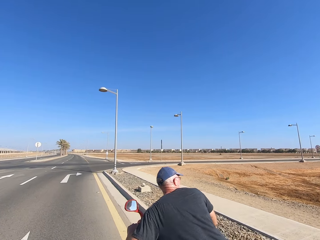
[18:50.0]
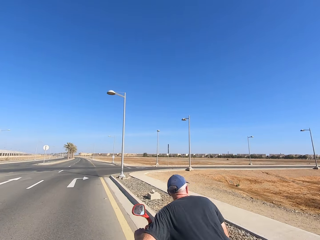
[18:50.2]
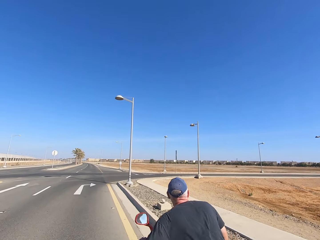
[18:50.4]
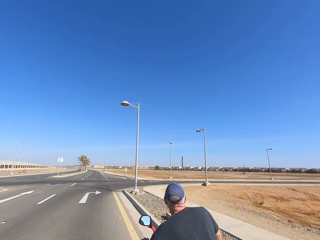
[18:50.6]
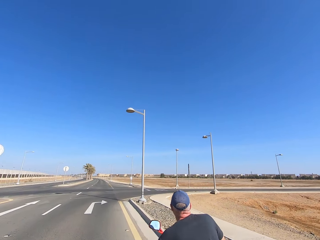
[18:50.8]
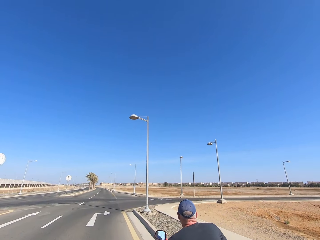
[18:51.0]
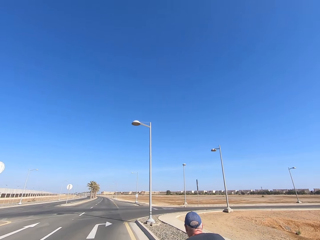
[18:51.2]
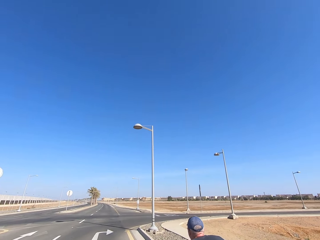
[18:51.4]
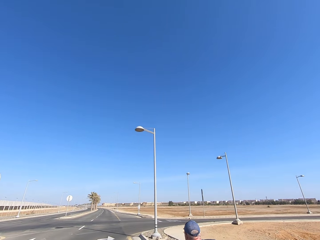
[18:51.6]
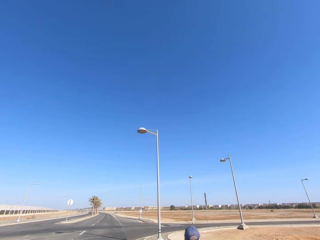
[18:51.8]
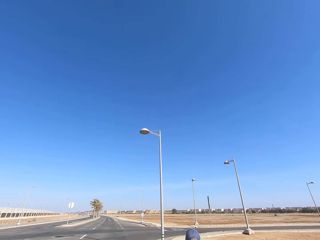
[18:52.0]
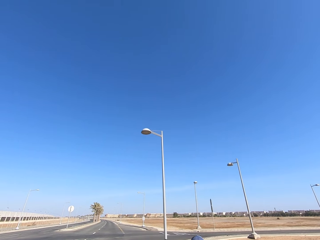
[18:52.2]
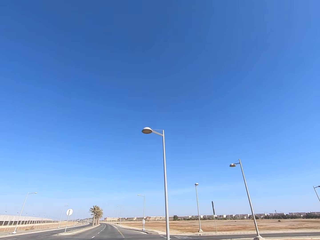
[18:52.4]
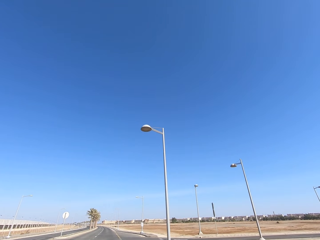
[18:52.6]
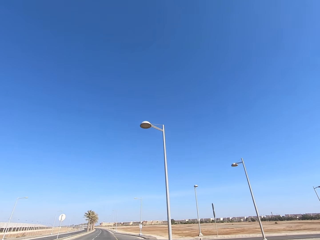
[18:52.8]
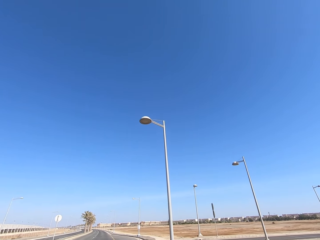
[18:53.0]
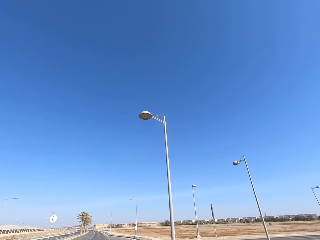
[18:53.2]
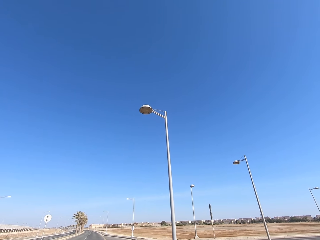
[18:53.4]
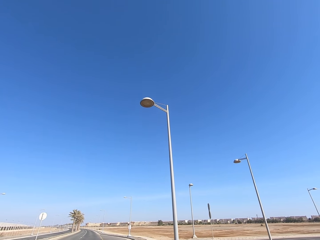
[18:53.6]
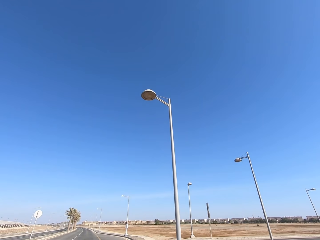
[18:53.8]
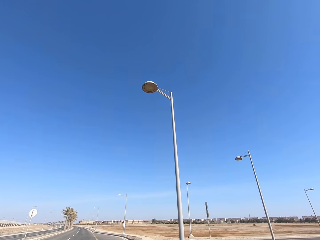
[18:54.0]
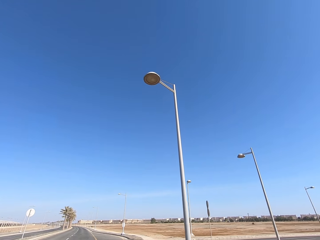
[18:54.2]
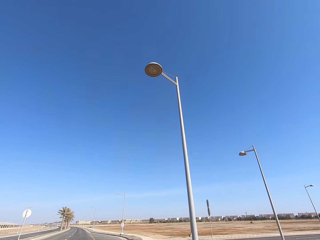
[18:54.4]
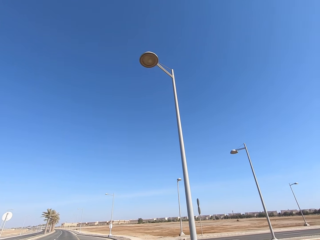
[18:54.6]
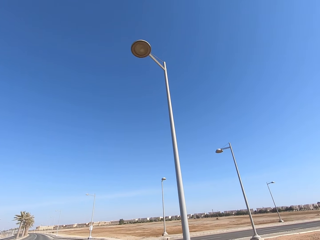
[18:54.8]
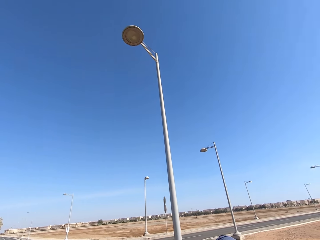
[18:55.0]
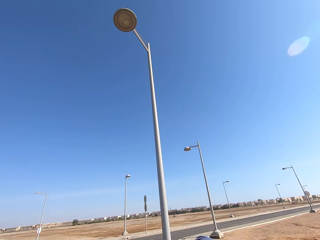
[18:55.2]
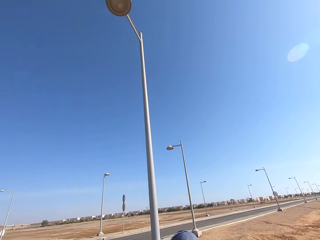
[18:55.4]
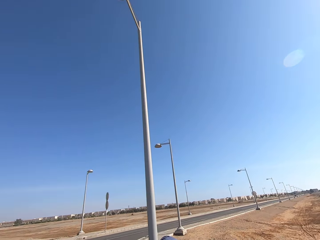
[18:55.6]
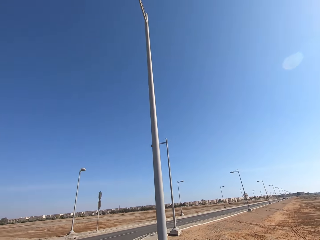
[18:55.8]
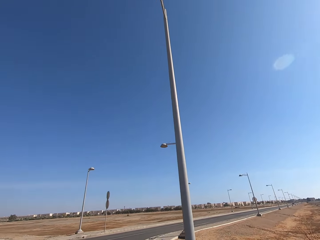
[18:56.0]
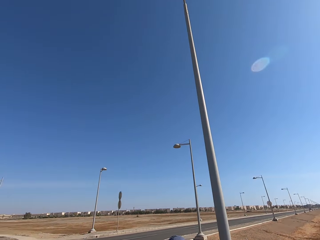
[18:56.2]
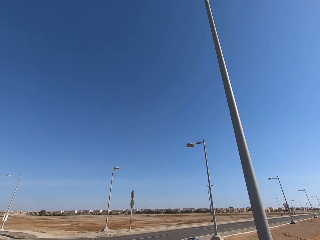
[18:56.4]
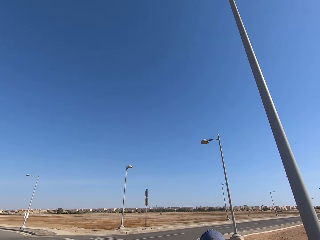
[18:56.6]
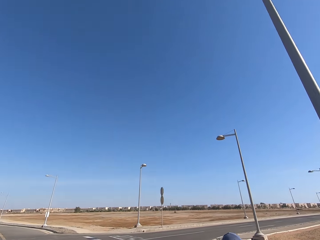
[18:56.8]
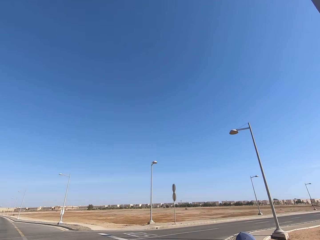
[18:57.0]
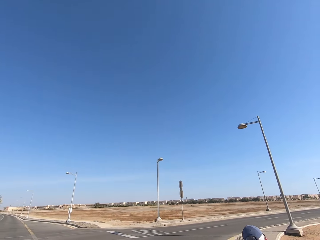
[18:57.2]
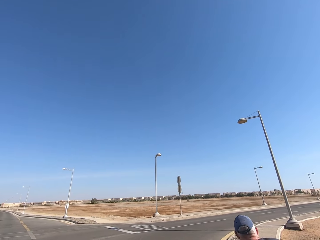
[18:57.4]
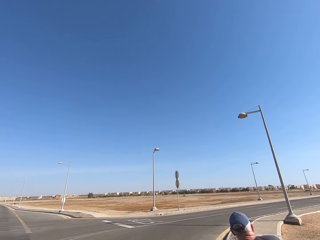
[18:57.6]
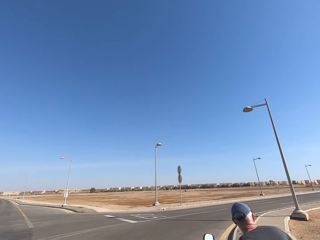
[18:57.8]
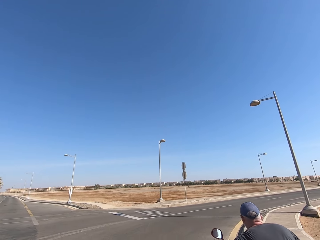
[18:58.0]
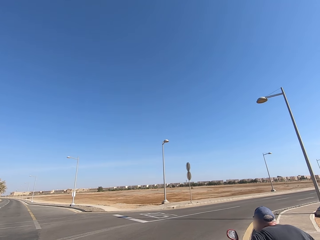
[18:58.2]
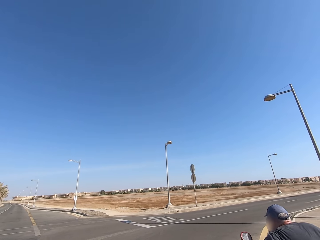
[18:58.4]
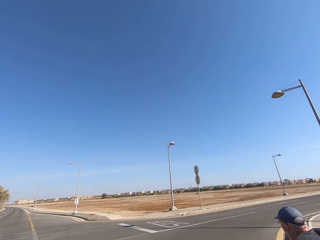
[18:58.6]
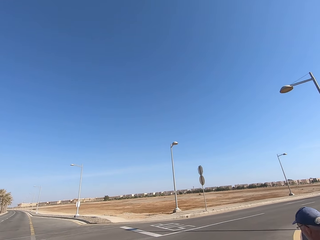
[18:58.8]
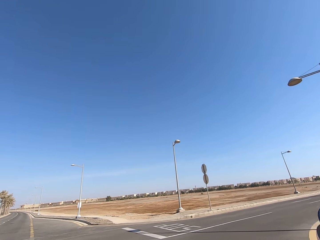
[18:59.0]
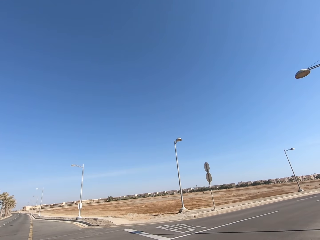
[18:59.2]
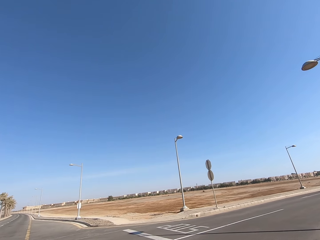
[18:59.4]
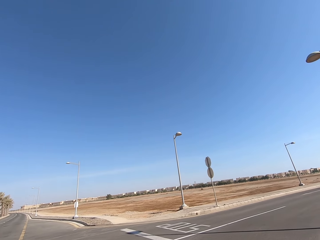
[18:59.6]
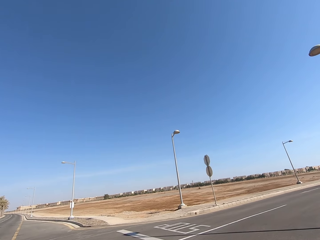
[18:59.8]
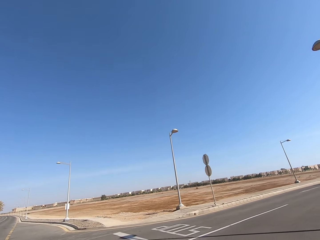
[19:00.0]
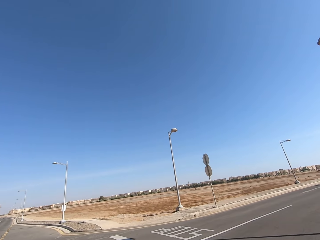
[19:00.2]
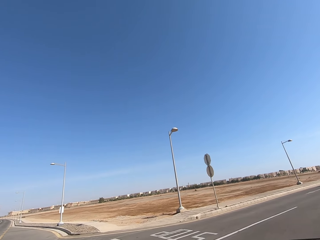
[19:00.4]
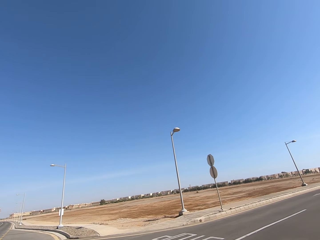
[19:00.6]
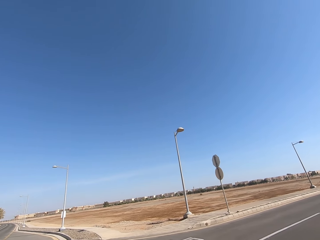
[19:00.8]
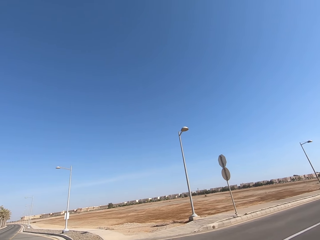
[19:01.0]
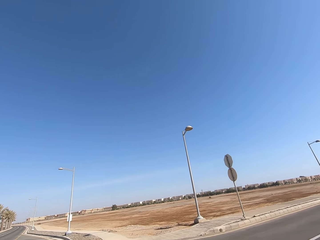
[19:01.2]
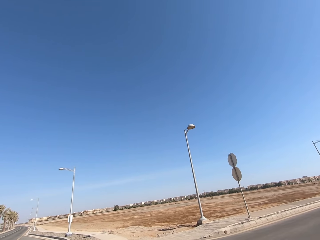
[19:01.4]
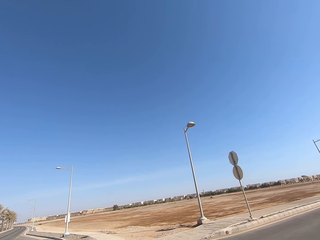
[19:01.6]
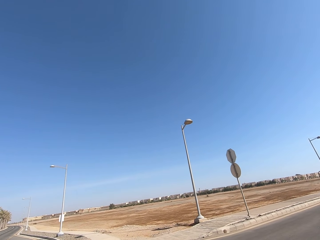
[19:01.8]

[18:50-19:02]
The camera wearer looks up. They look at the road.

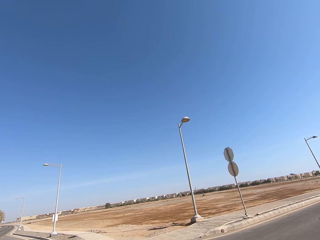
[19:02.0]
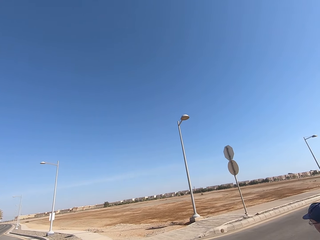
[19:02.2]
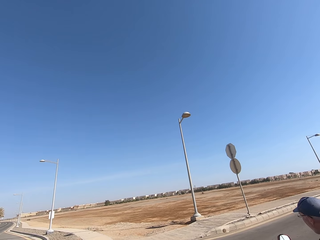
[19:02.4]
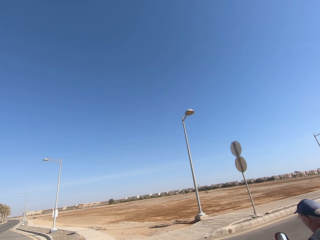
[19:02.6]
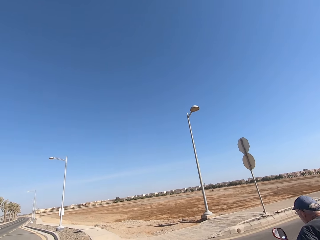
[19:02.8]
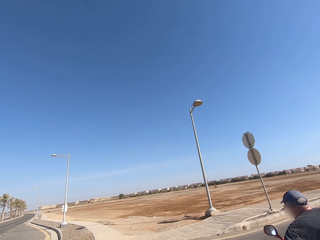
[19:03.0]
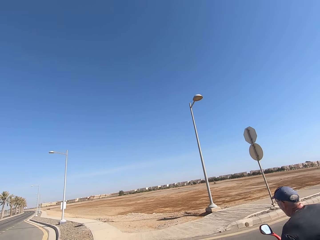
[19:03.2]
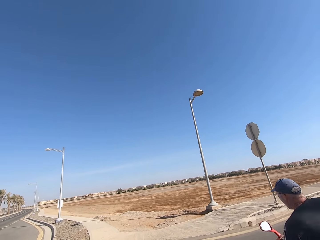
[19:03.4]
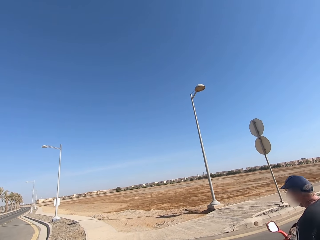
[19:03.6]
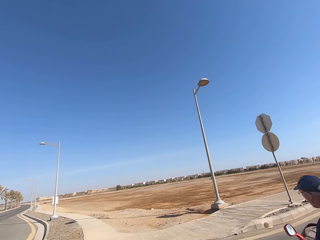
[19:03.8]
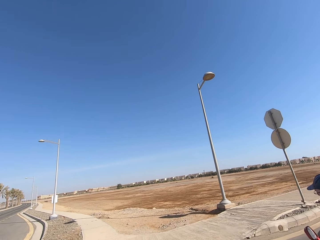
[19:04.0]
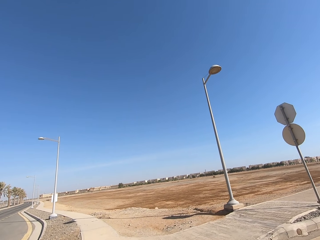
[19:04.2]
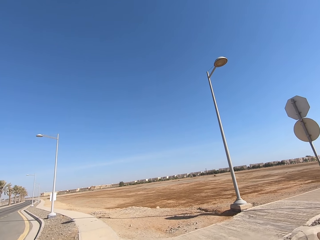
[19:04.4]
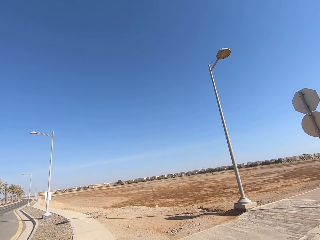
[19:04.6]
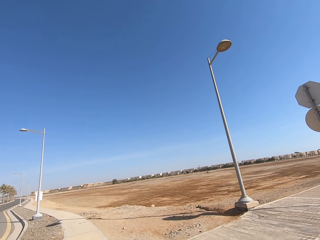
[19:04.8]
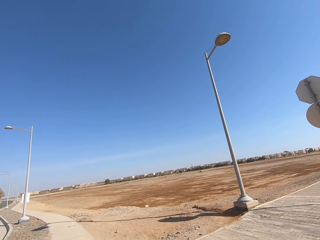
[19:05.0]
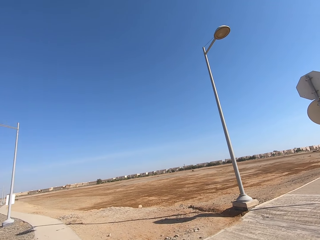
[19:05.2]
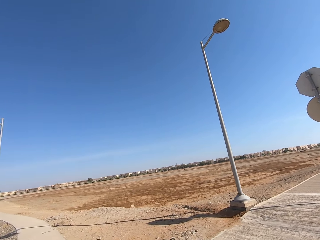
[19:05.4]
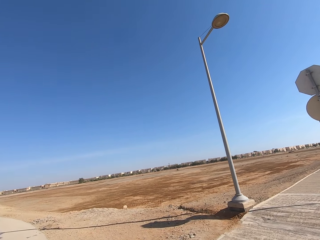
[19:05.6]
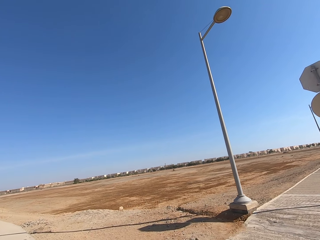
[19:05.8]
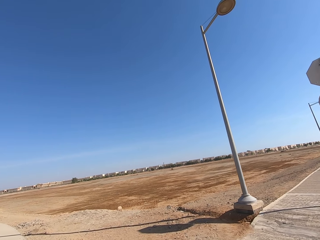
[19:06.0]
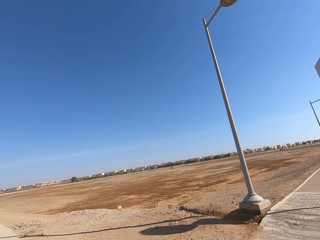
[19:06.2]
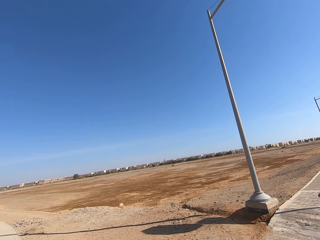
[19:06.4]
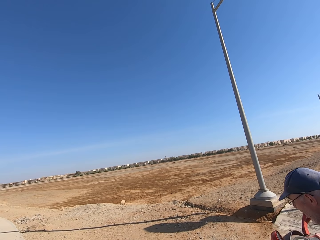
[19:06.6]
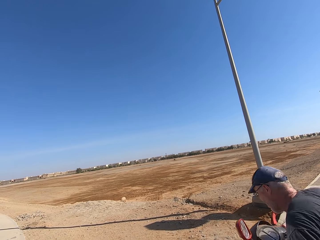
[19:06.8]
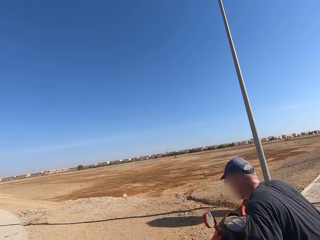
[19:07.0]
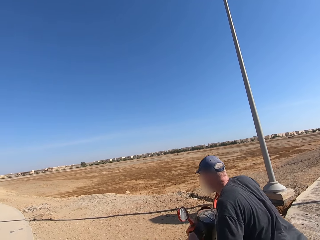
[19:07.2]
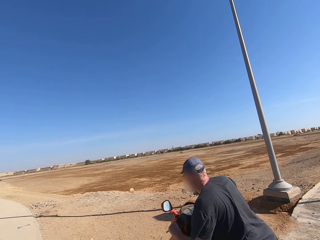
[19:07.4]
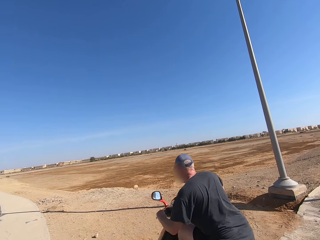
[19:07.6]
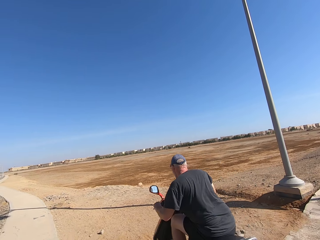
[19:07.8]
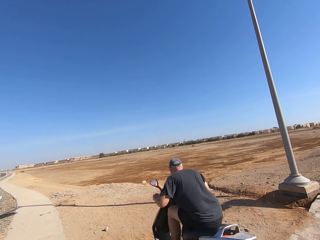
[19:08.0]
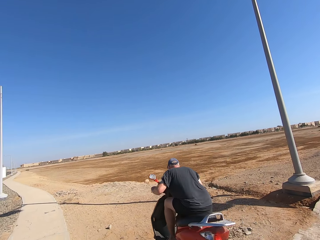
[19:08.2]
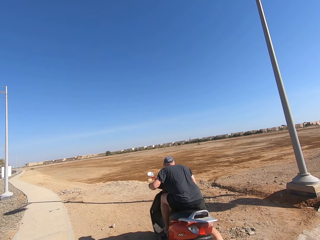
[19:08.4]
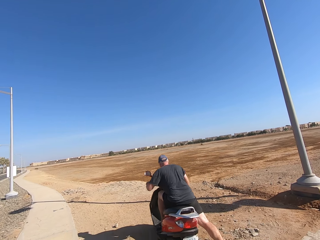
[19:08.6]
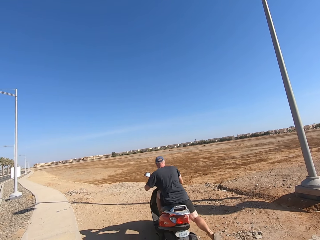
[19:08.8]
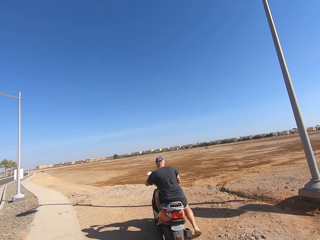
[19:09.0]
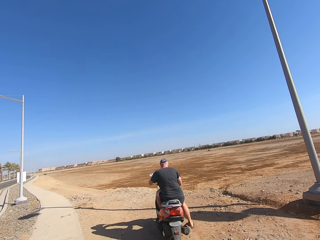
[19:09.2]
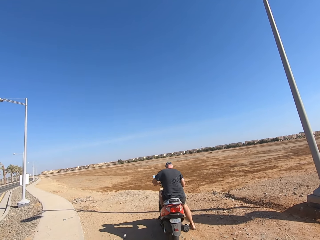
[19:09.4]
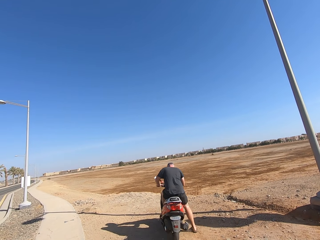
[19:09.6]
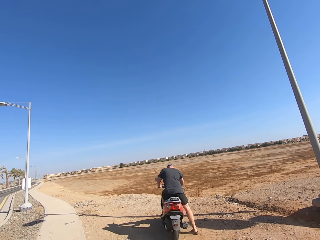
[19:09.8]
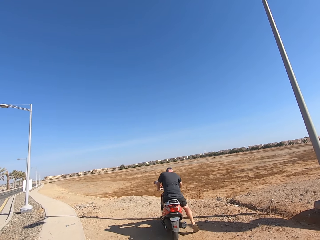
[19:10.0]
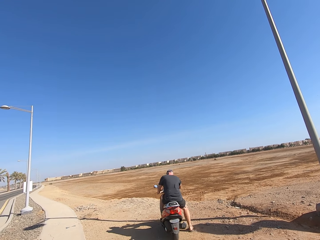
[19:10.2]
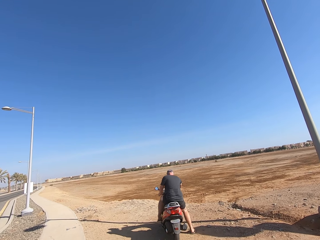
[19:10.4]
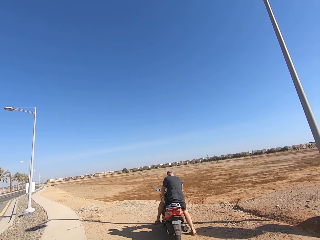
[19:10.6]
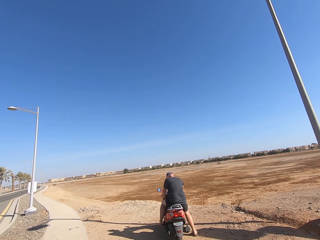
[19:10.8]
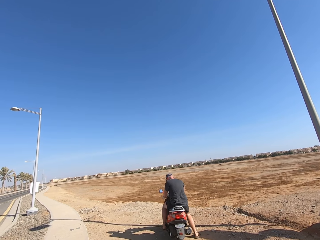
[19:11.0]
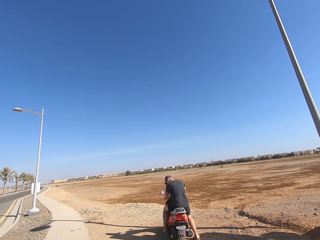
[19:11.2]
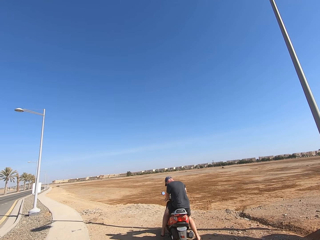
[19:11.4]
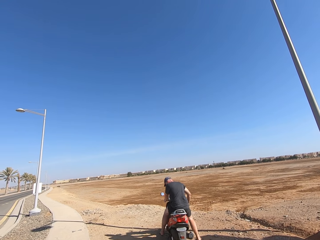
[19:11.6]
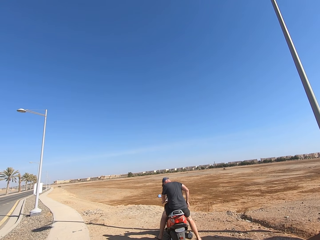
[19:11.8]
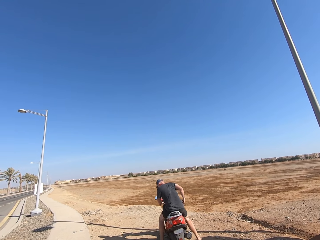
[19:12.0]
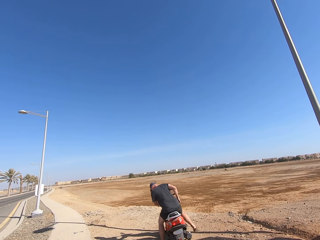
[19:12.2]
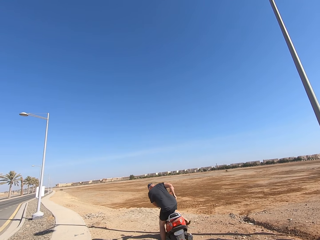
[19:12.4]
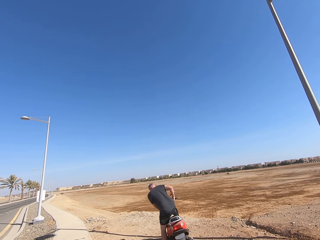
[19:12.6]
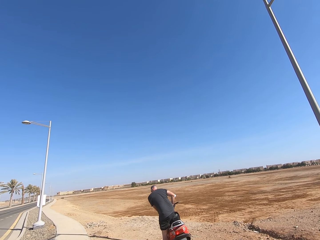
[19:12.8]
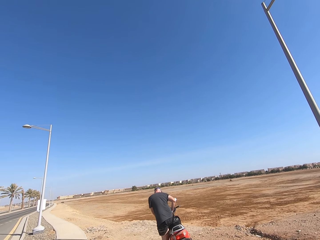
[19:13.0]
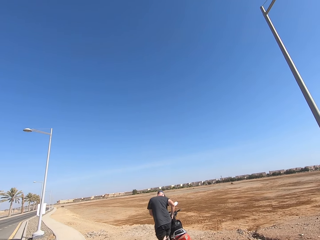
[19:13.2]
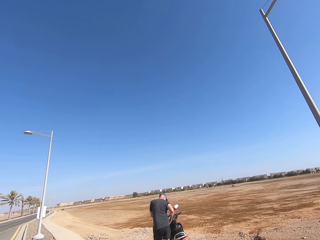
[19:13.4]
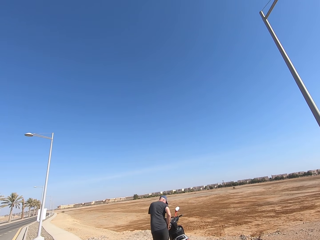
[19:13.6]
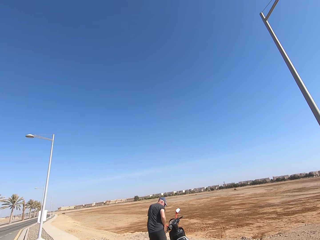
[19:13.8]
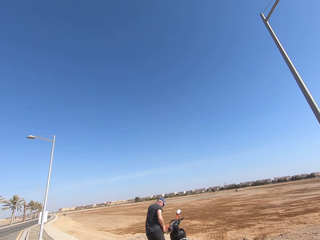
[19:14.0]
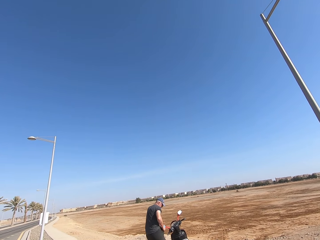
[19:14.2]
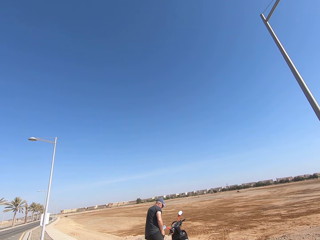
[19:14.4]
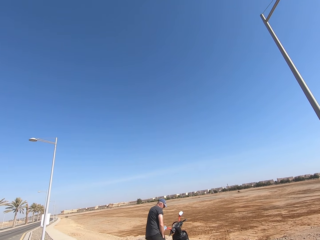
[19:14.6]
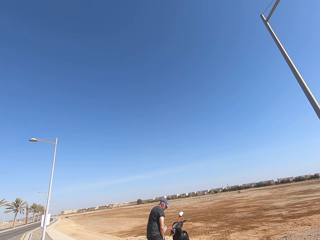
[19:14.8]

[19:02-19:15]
The man rides his motorcycle to the road side. The man dips his right hand into his pocket. The man gets off the motorcycle.
